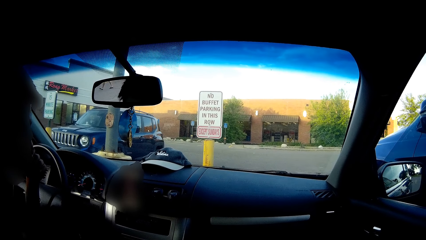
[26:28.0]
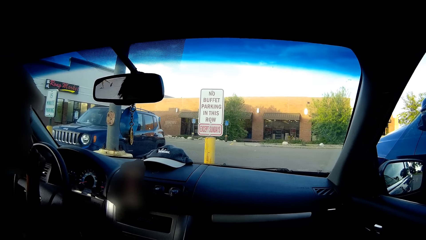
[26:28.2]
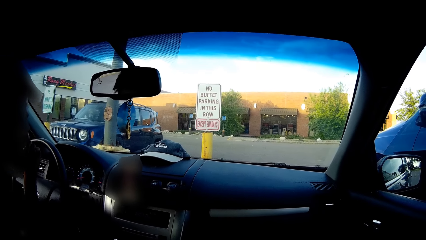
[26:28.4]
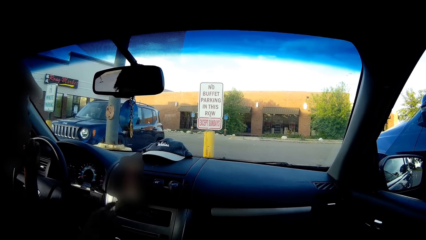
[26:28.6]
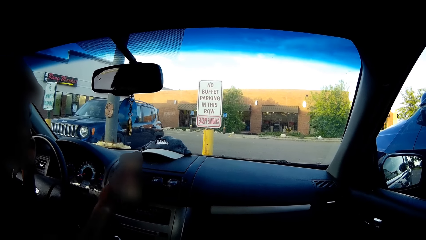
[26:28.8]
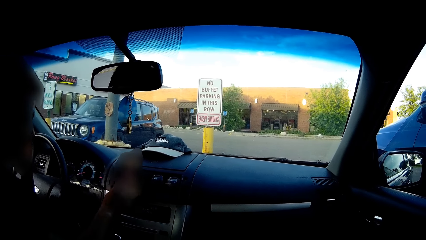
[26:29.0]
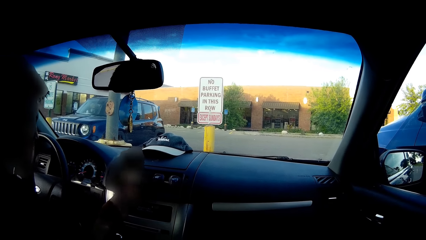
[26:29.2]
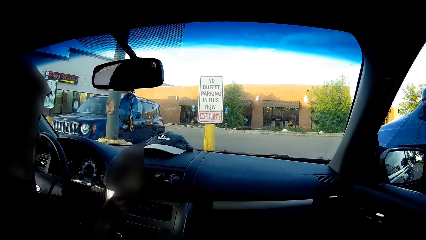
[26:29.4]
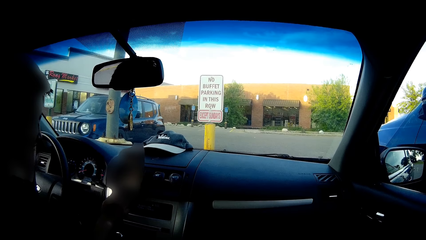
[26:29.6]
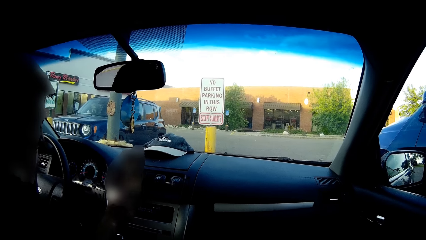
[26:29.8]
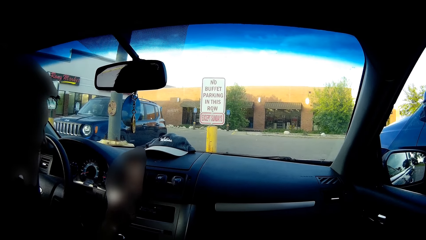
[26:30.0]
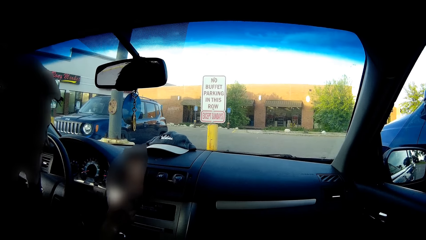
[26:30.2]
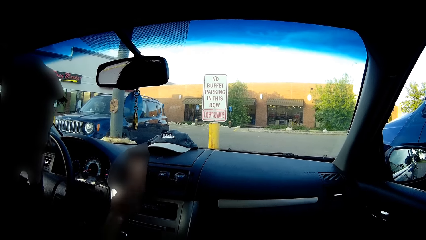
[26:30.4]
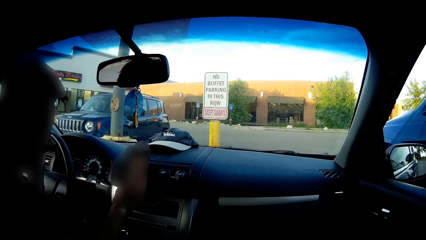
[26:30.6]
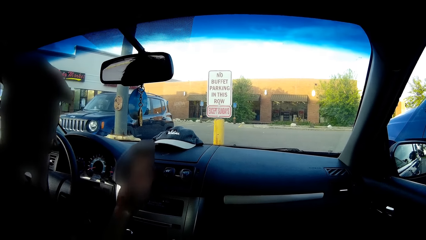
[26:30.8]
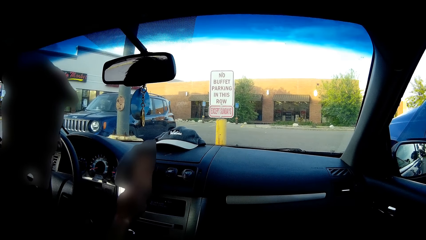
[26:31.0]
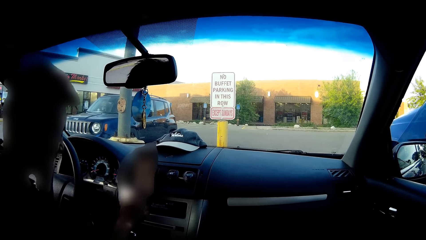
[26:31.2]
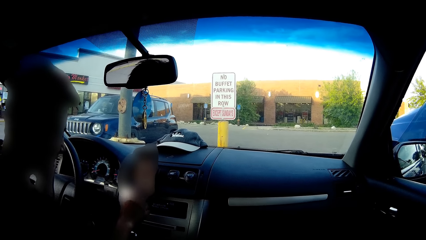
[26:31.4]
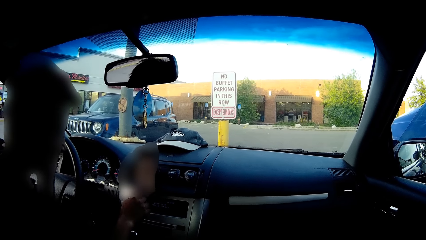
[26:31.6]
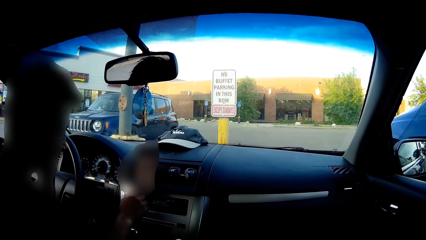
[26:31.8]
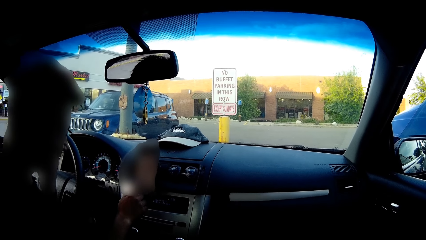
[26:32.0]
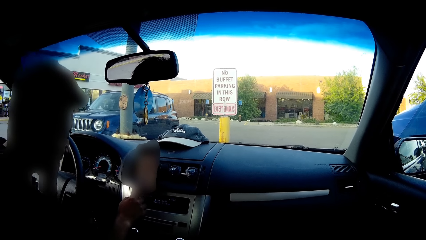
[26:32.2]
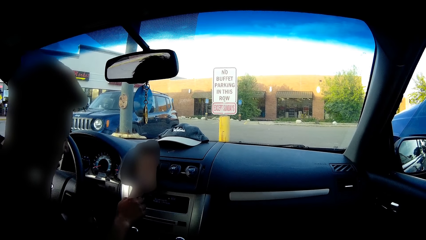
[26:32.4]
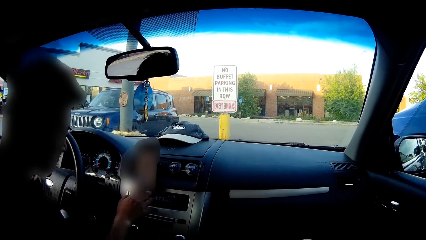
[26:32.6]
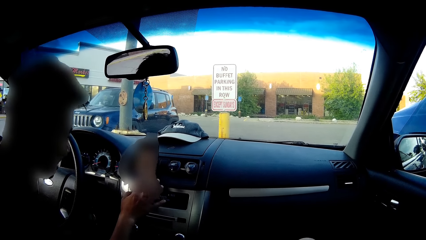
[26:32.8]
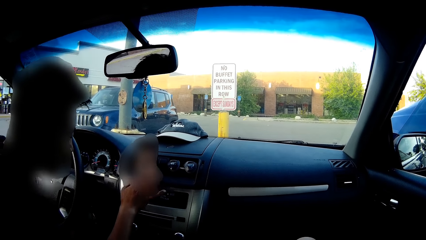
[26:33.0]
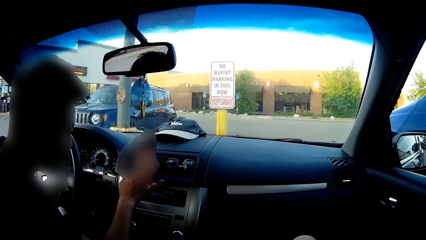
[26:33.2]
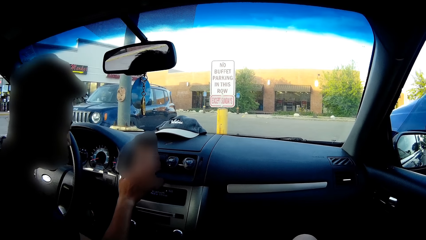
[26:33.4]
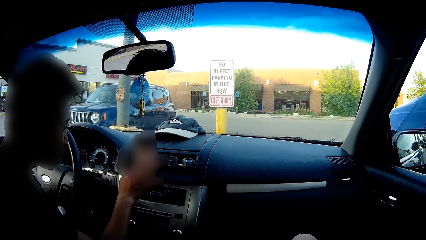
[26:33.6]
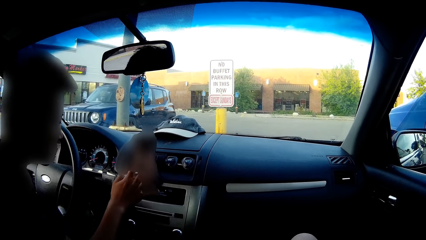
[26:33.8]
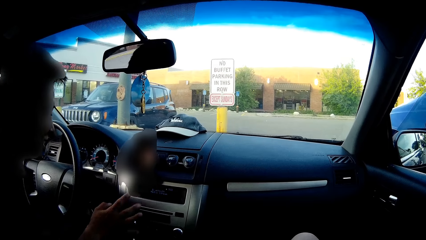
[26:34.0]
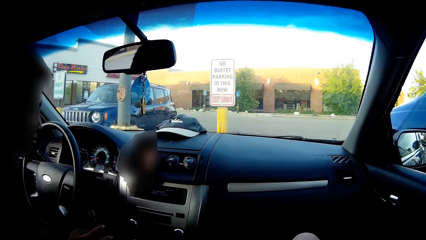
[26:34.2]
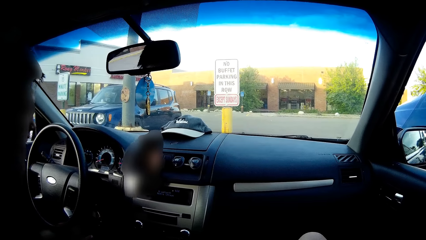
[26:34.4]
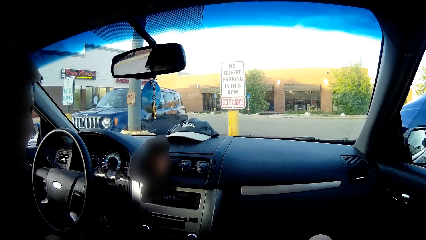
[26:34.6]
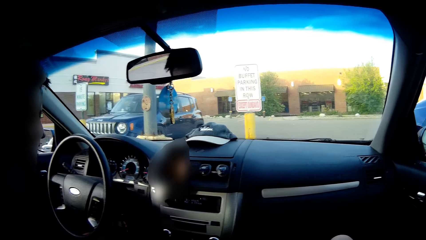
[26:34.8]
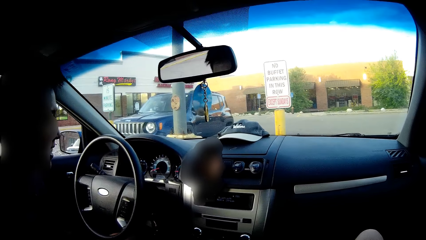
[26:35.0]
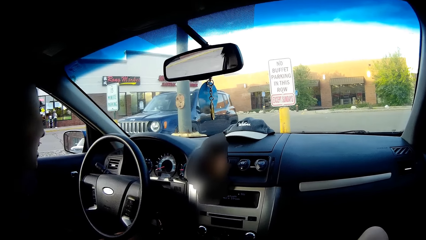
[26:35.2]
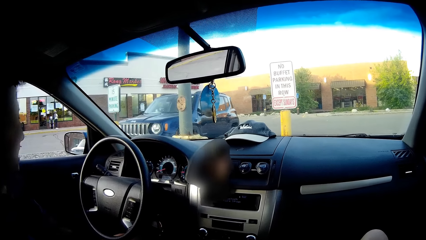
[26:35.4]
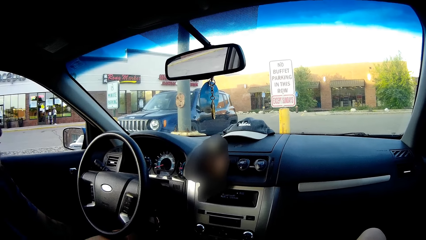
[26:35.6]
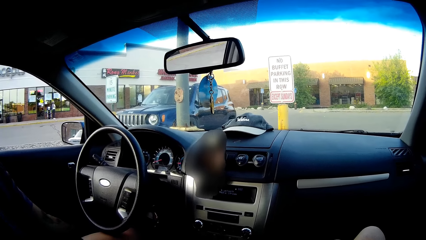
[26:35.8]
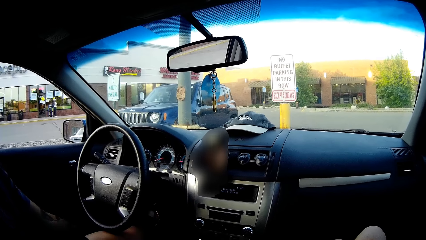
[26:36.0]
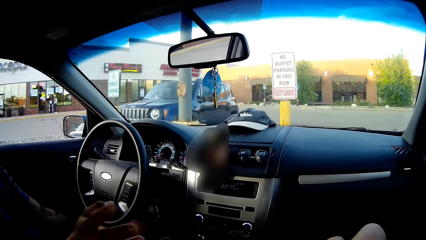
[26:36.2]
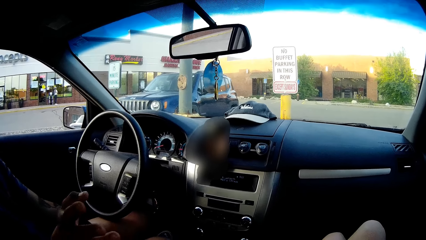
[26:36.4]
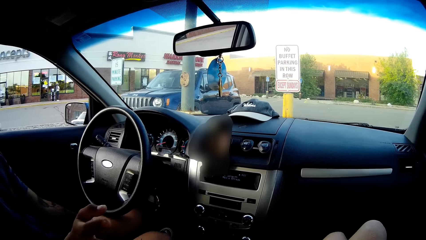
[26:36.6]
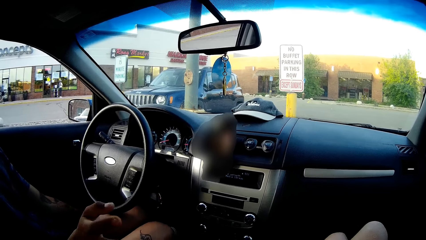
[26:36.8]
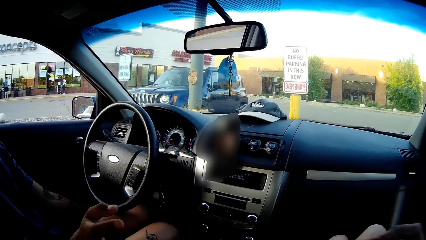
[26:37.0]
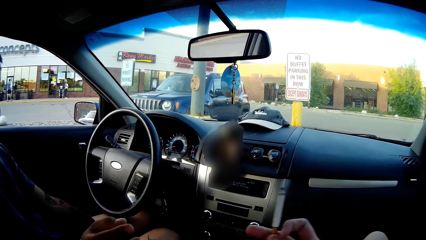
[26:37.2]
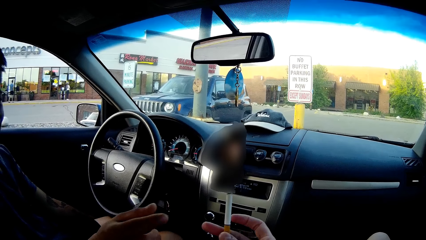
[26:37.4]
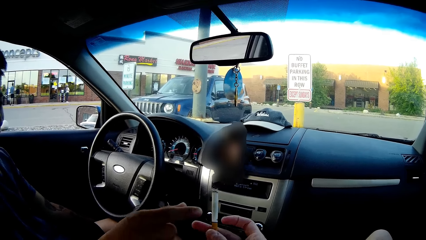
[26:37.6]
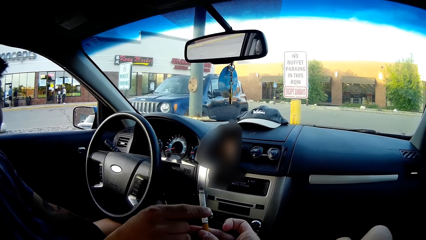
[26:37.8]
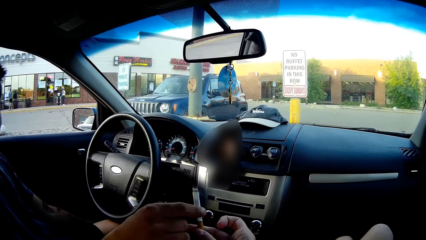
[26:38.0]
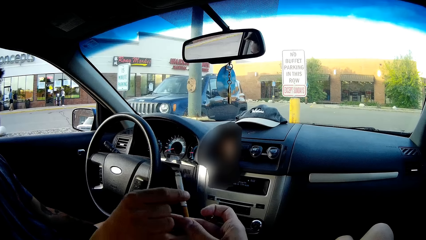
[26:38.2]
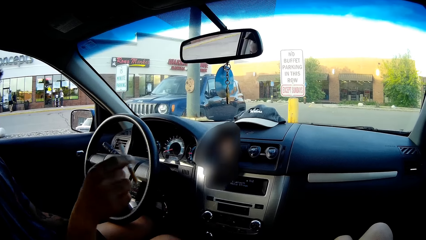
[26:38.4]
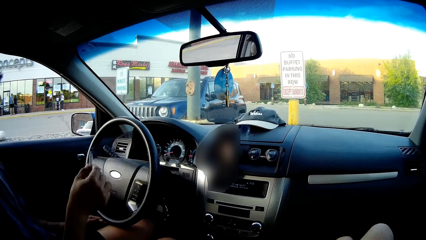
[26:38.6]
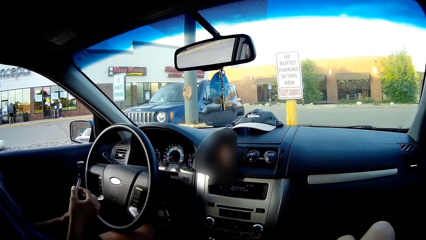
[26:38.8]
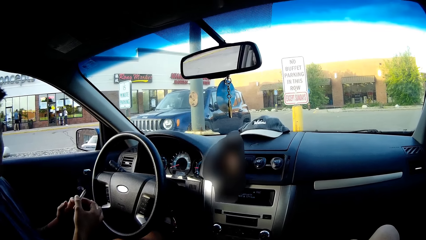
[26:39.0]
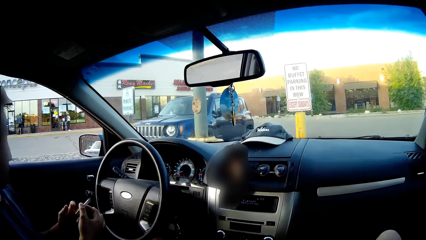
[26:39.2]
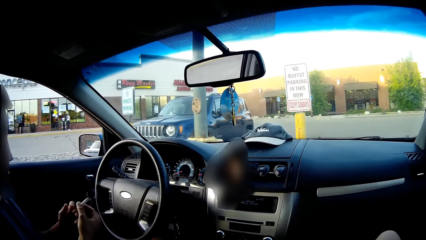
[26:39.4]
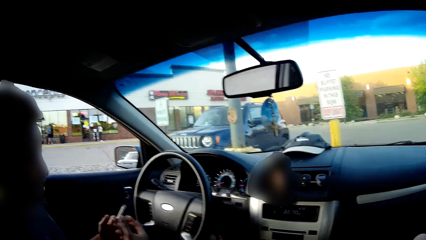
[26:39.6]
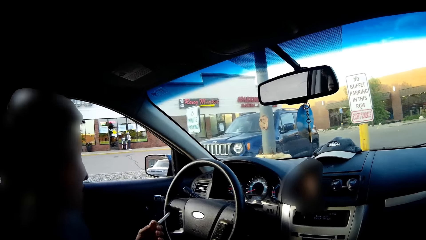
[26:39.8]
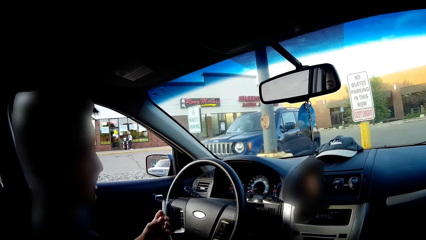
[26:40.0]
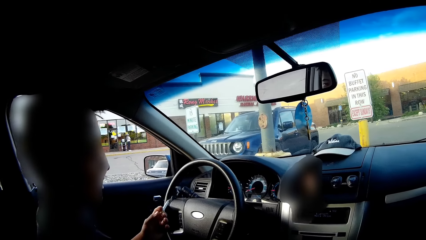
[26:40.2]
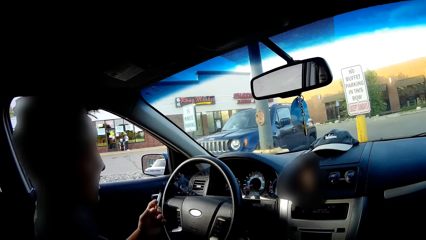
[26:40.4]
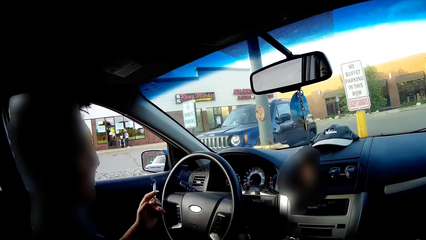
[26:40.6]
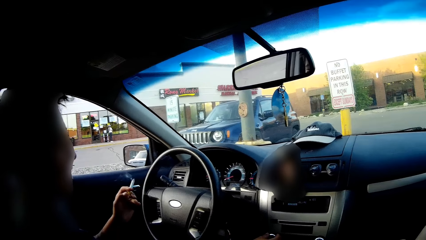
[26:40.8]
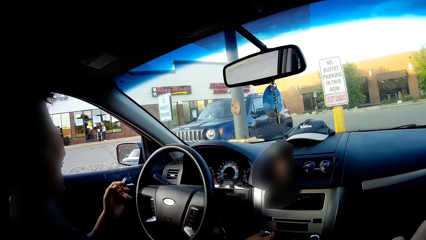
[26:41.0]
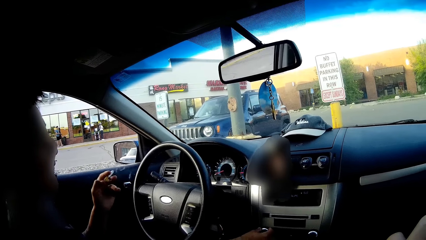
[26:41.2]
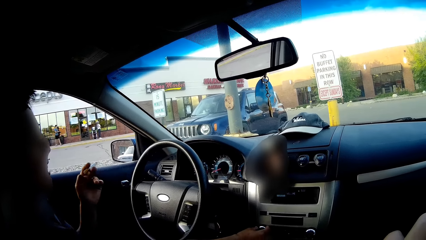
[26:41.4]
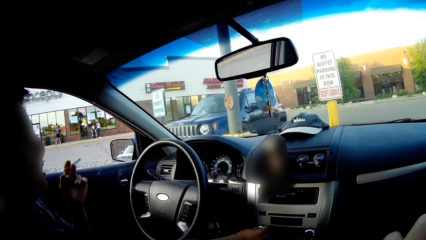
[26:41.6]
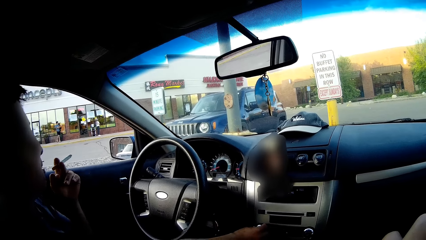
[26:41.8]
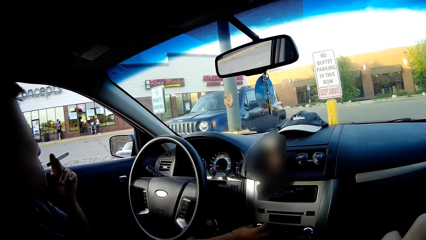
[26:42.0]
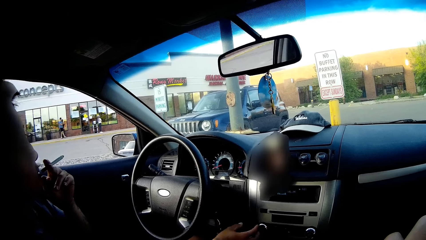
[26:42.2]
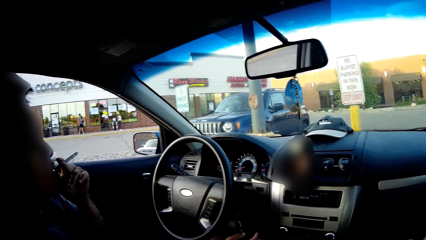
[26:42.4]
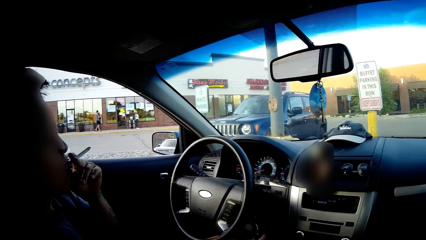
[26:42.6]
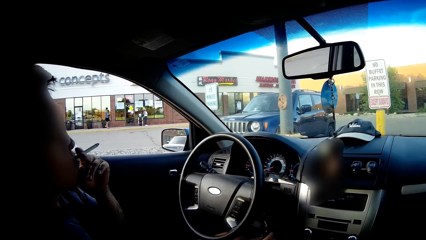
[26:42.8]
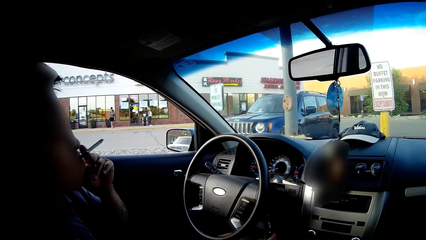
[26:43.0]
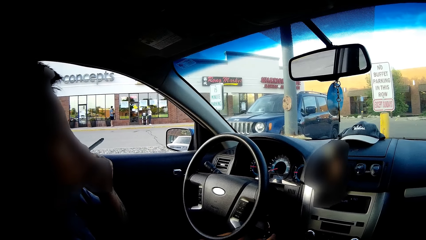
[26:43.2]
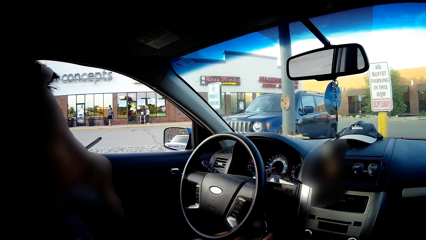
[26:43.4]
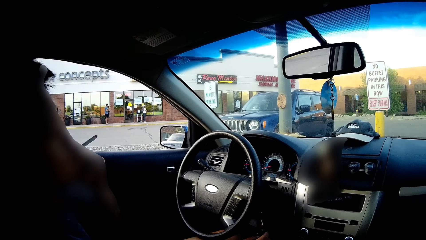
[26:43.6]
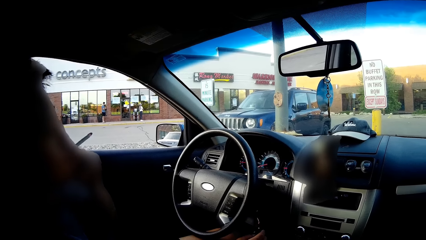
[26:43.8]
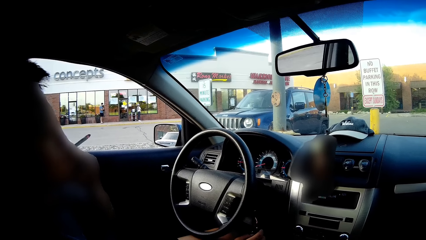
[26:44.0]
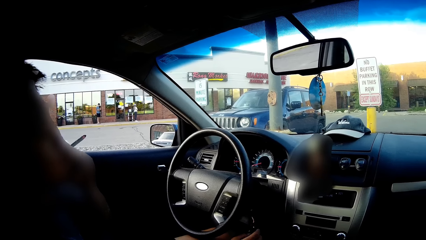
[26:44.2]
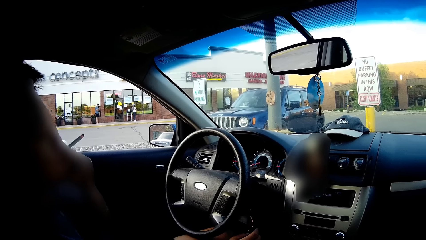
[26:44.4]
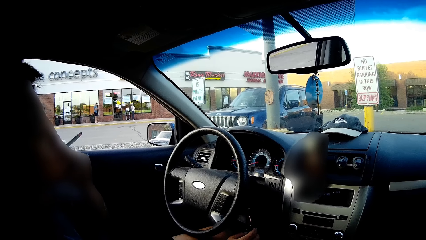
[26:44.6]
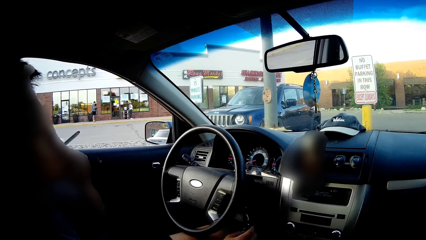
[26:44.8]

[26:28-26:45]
The camera wearer converses with the man. The man operates the cellphone with his right hand. The camera wearer looks at the phone. She passes the cigarette in her right hand to the man. The man passes his cigarette in his right hand to his left hand. The man smokes the cigarette.
